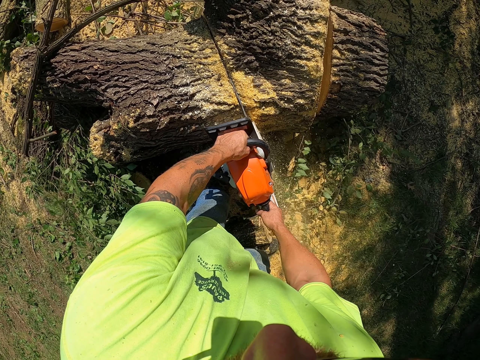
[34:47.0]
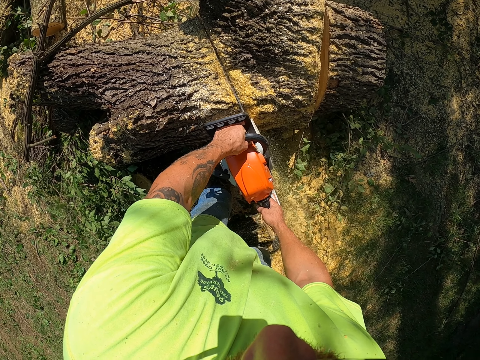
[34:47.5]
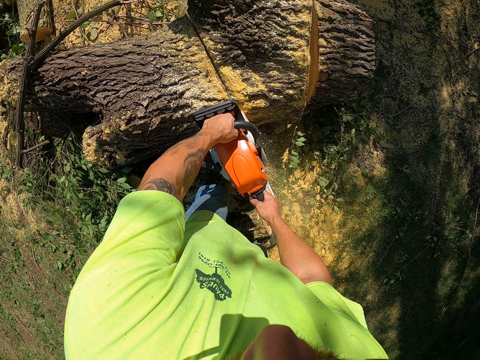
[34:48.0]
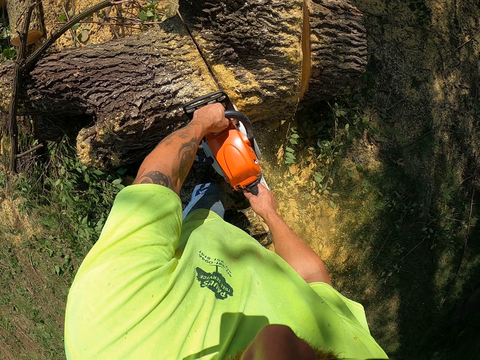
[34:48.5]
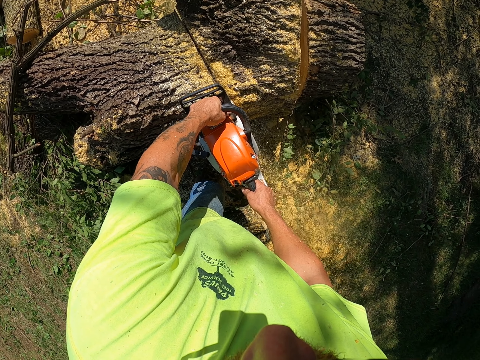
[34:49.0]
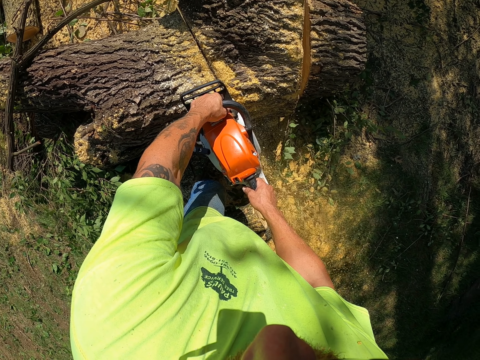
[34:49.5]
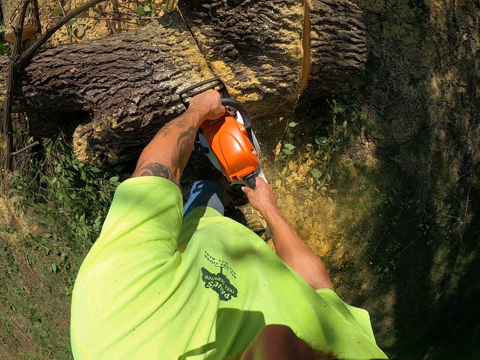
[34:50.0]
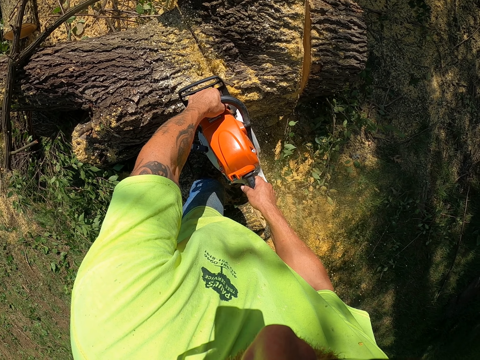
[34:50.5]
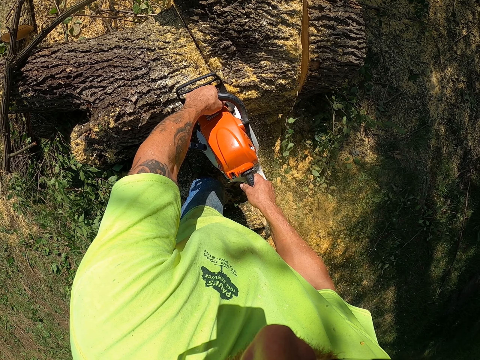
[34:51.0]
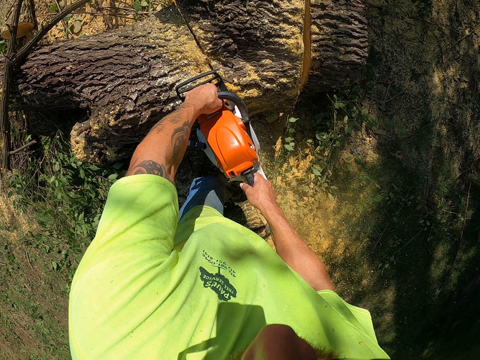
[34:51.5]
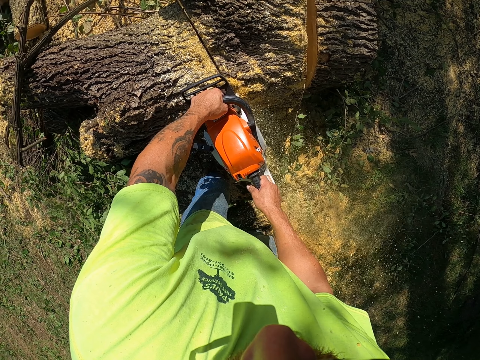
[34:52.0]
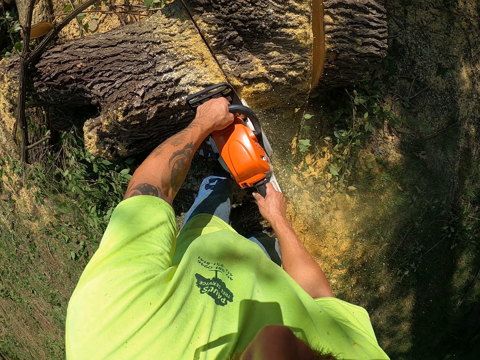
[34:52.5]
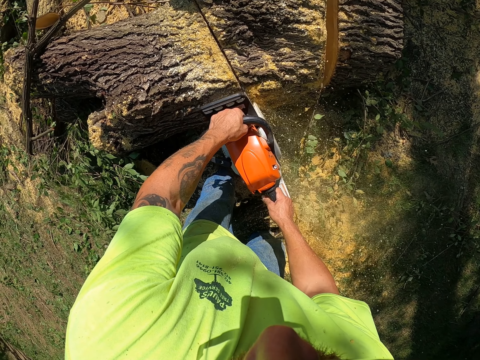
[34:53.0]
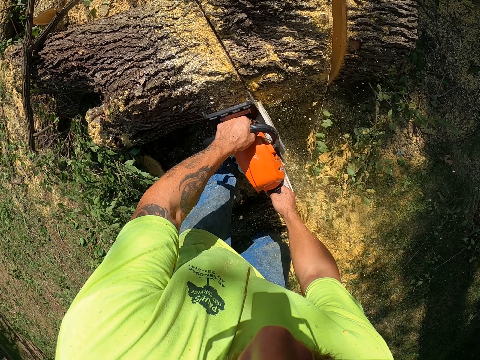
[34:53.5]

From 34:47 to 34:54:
The camera wearer cuts a tree log with a power saw.

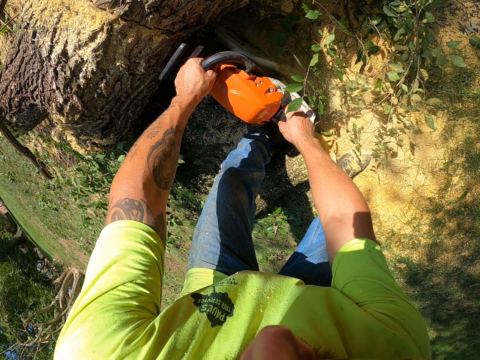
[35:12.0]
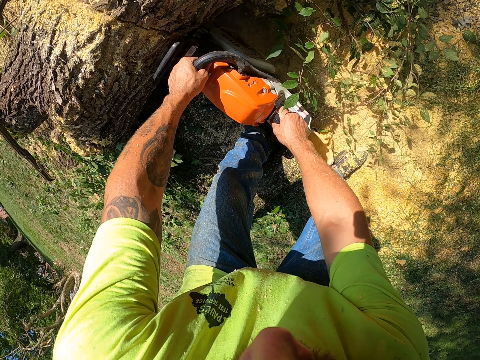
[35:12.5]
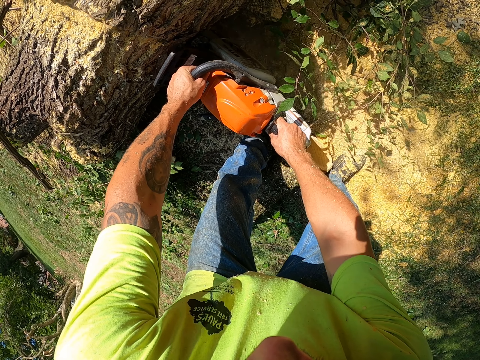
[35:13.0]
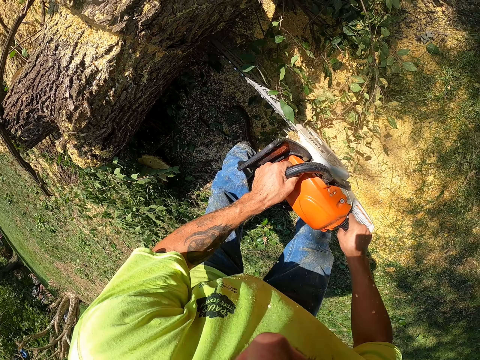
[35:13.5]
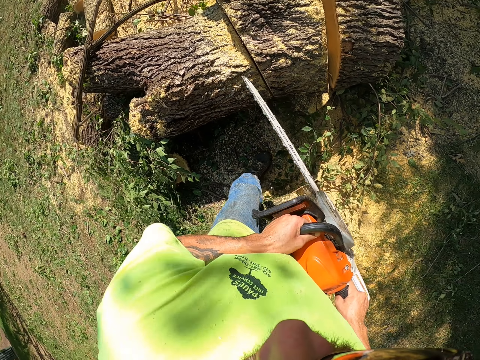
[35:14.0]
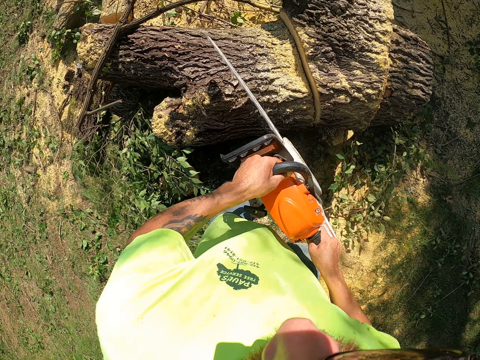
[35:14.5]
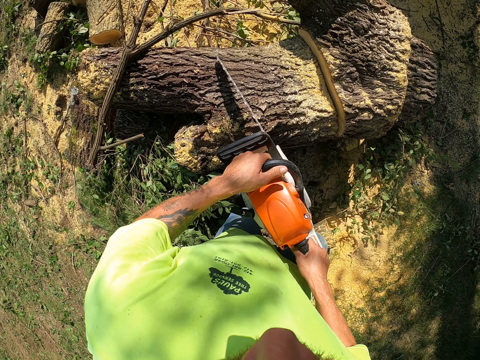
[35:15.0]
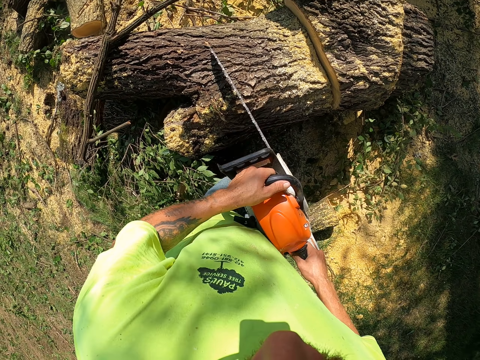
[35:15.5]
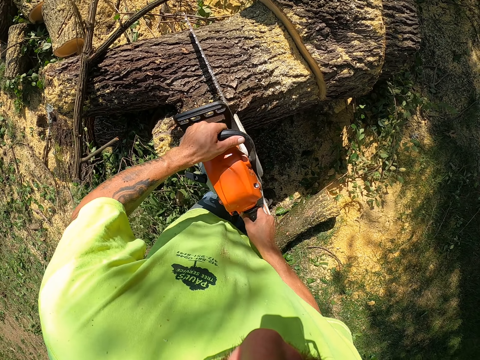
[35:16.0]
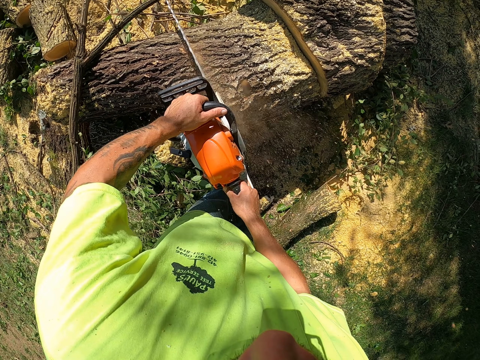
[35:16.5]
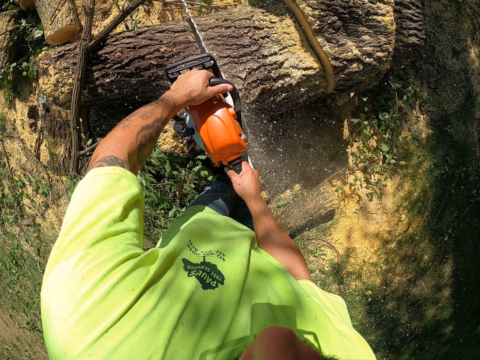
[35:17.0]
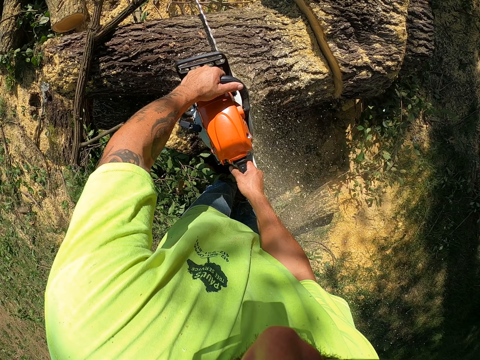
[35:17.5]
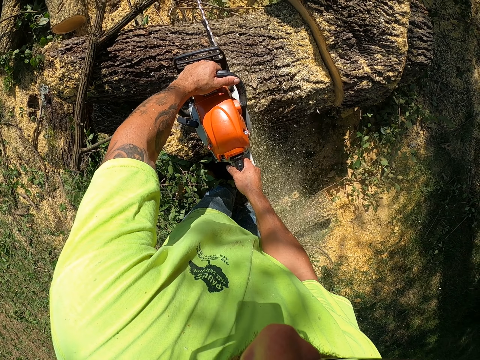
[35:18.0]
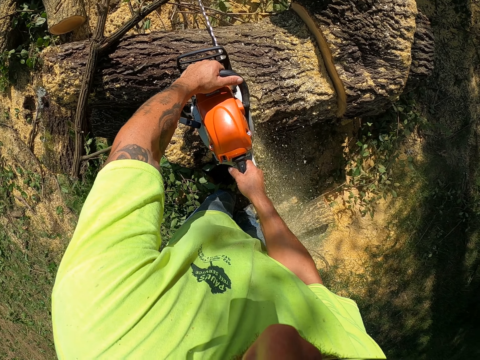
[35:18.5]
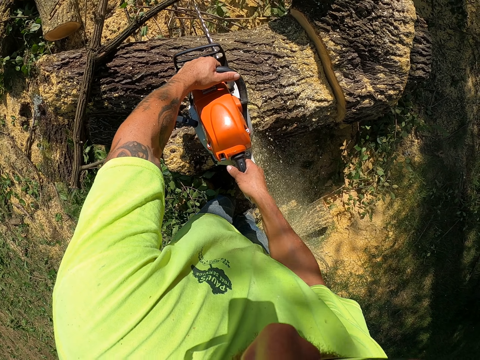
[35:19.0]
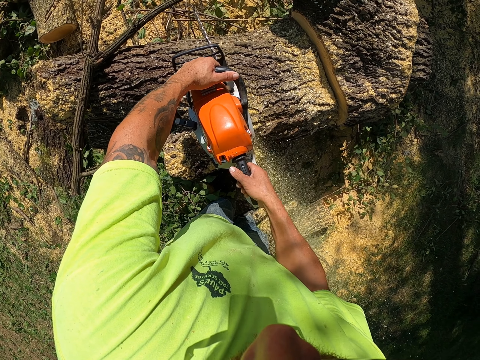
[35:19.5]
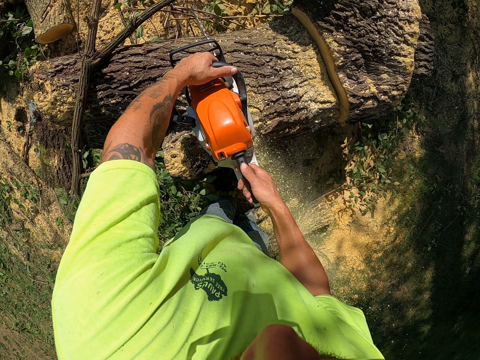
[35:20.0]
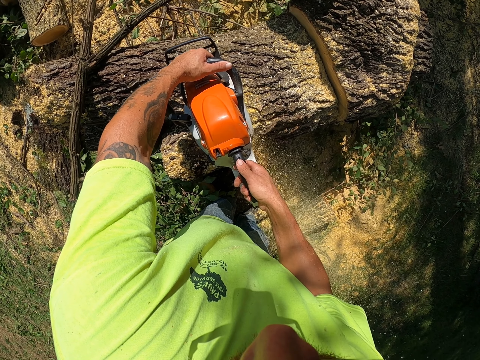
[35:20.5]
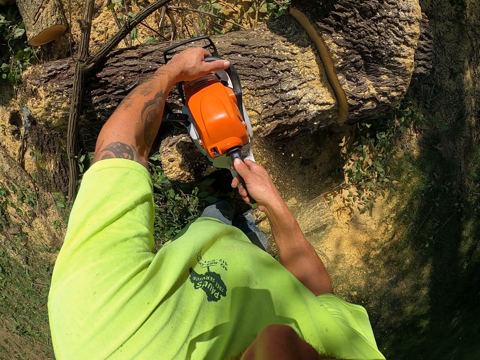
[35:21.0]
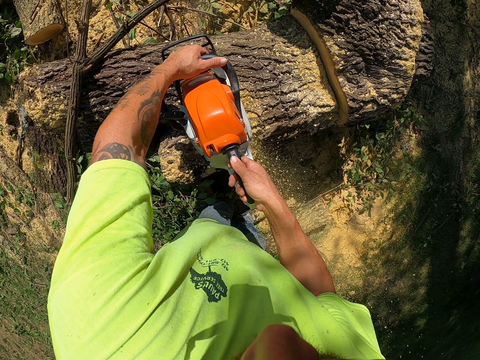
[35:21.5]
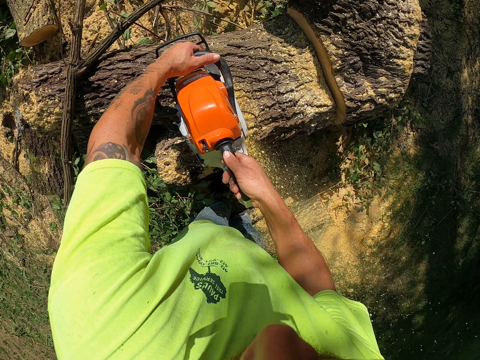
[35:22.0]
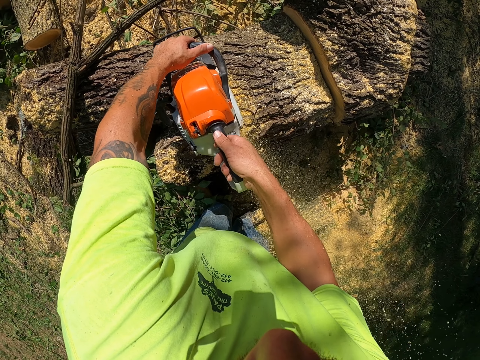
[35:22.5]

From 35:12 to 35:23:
The camera wearer cuts a tree log with a powersaw.

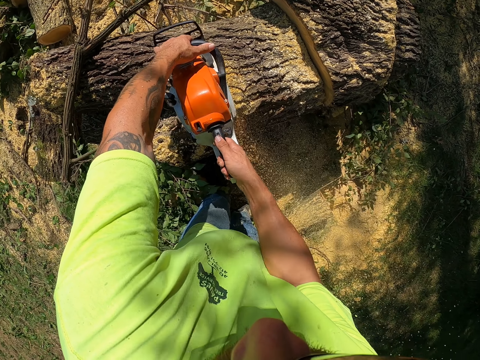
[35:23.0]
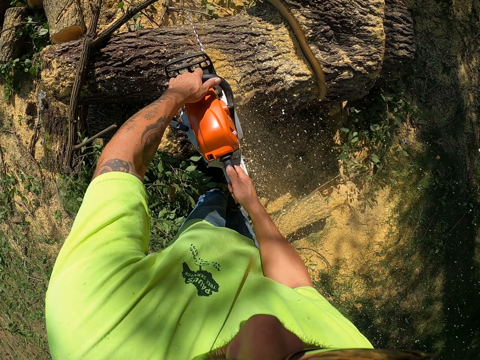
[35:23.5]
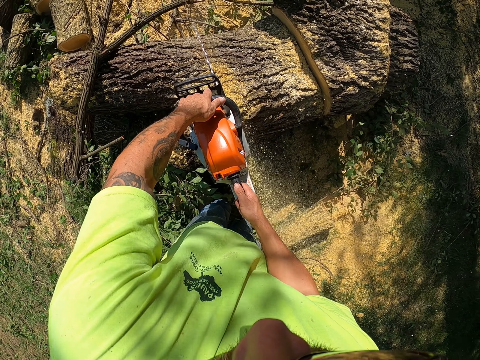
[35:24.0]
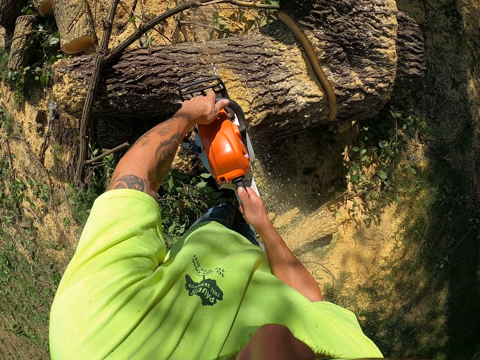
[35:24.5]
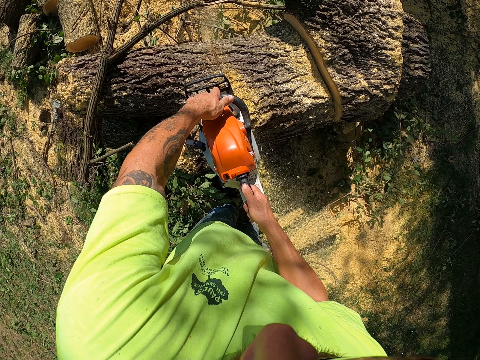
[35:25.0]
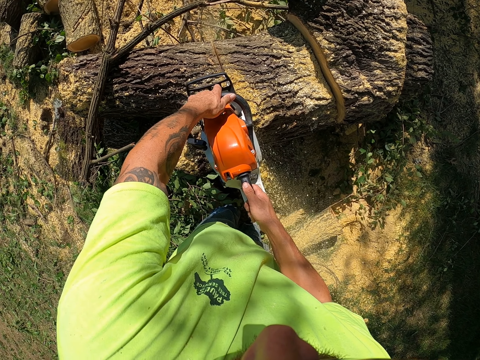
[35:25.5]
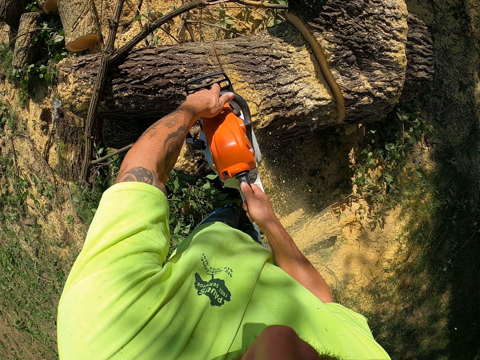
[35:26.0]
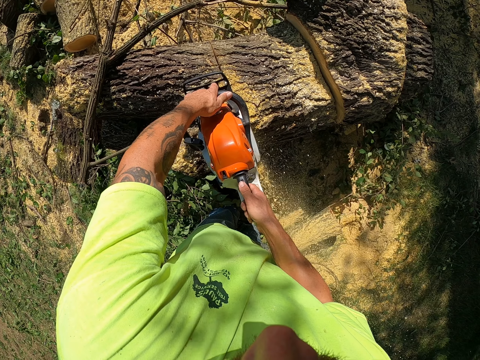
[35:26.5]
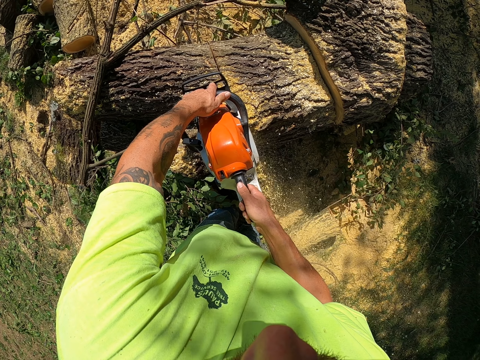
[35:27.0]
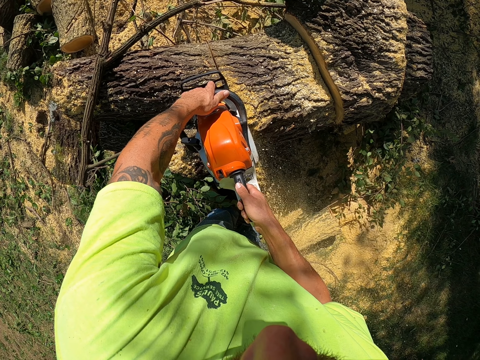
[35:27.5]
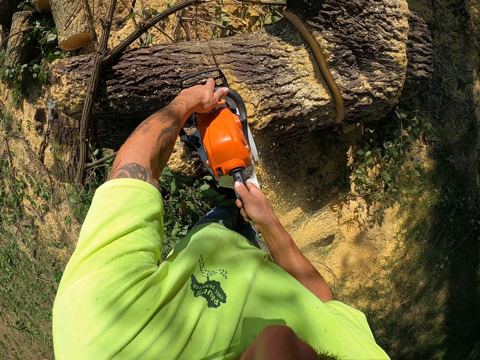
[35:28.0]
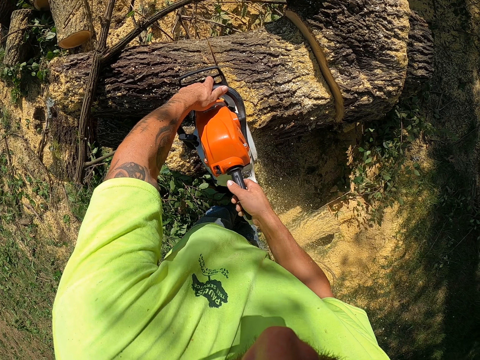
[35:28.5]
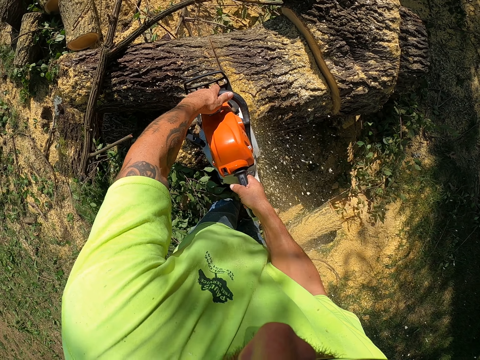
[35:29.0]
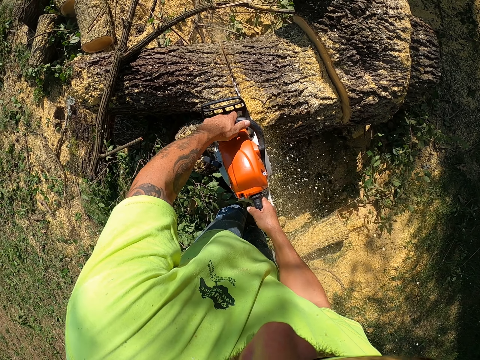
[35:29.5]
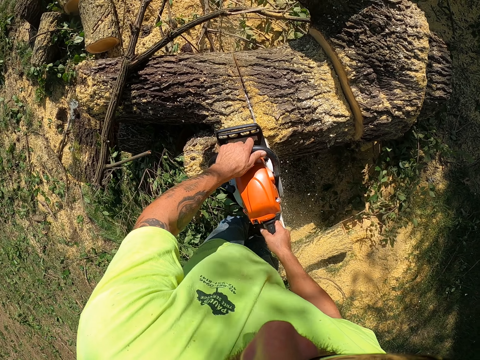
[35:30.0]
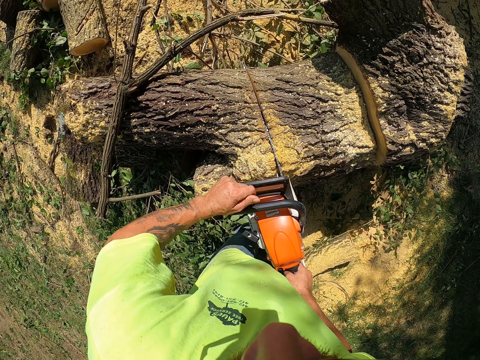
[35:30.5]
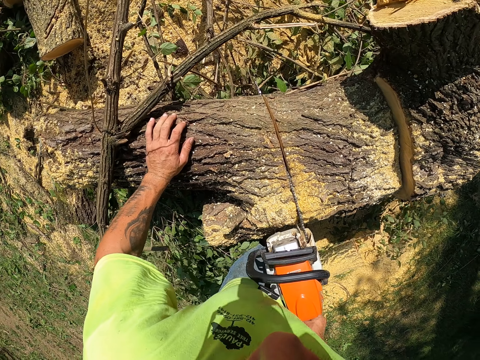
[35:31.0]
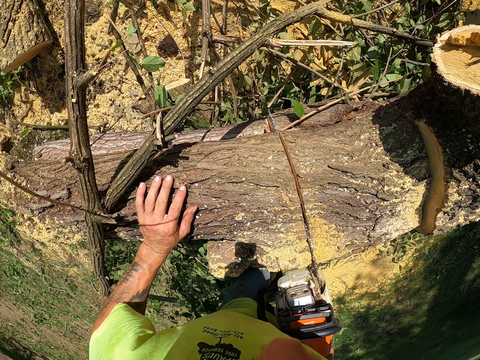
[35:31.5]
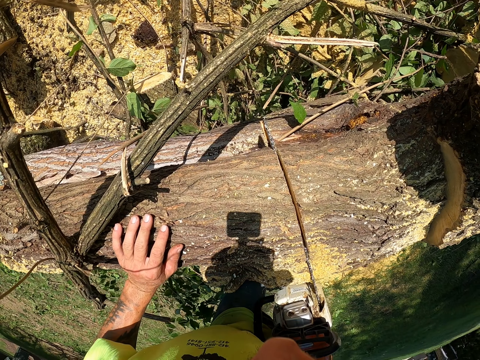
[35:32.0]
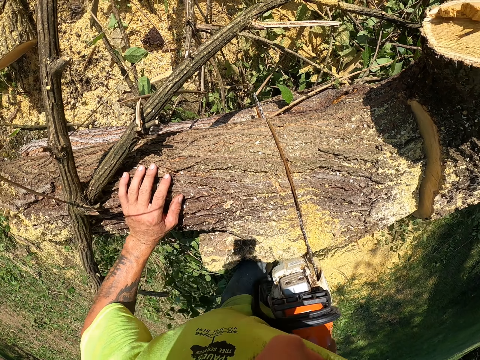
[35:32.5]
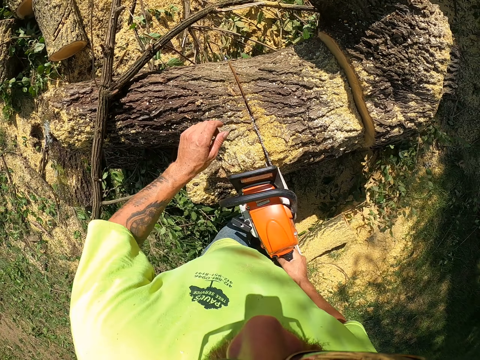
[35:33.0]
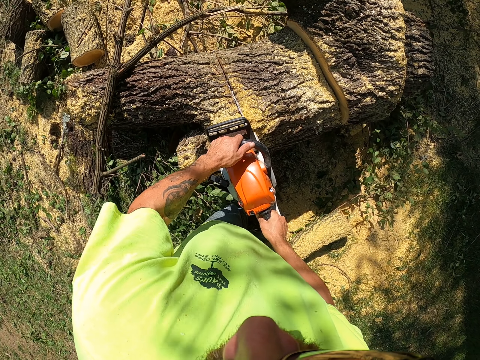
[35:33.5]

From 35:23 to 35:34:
The camera wearer cuts a tree log with a powersaw. He places his left hand on the log of wood on the ground.
